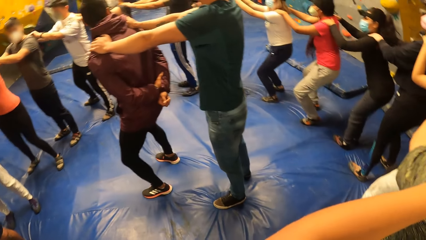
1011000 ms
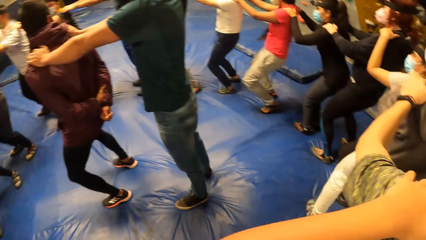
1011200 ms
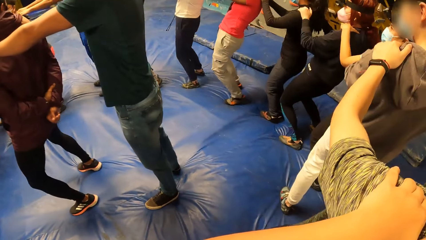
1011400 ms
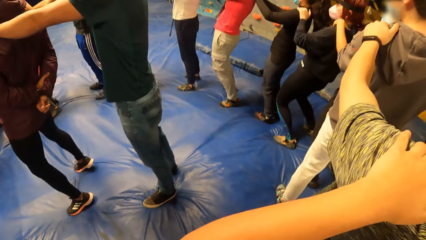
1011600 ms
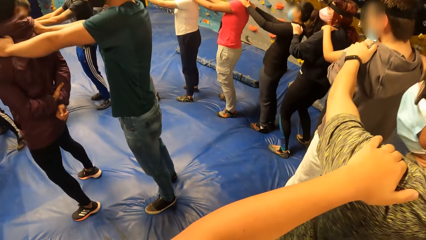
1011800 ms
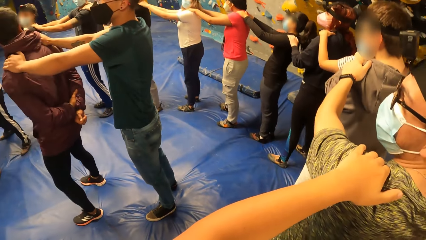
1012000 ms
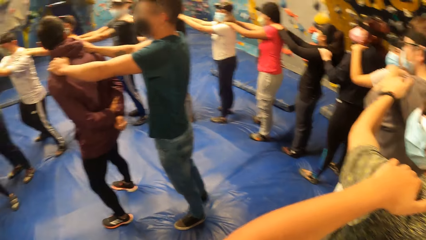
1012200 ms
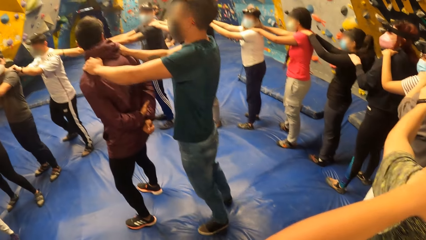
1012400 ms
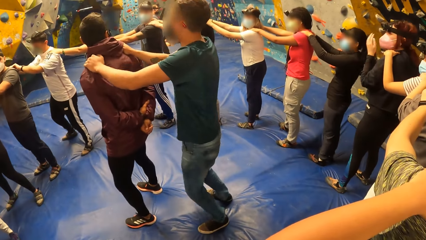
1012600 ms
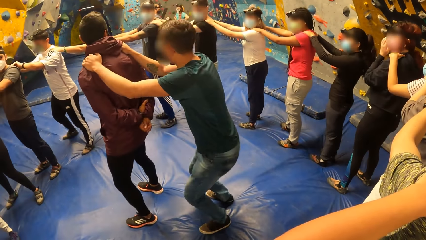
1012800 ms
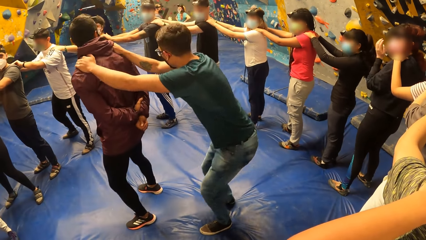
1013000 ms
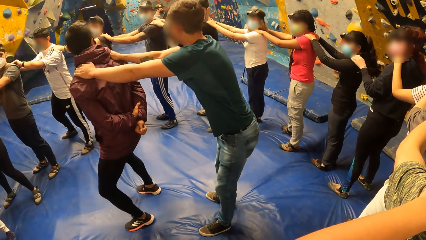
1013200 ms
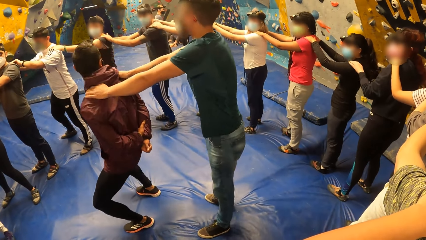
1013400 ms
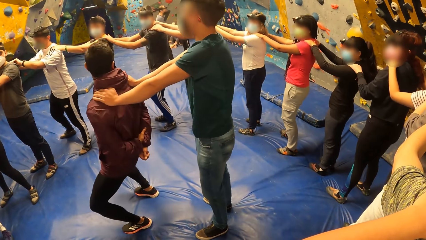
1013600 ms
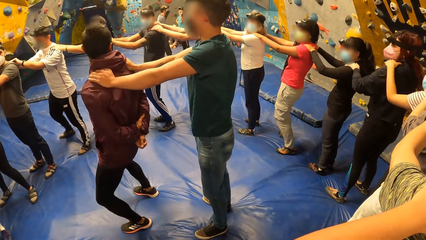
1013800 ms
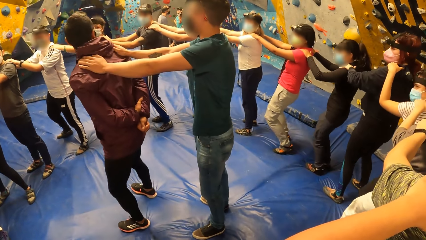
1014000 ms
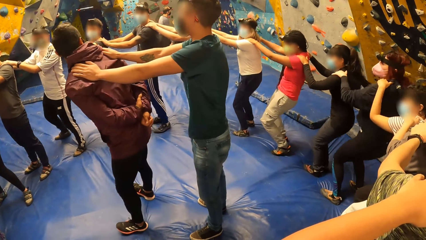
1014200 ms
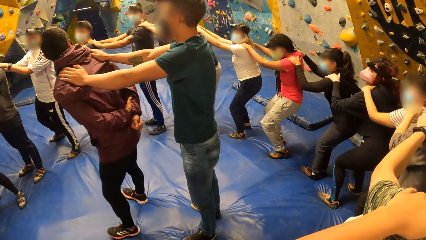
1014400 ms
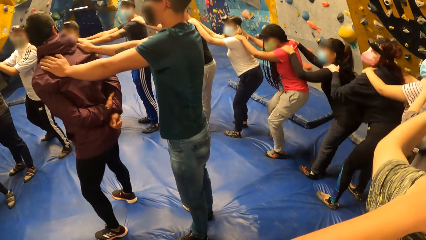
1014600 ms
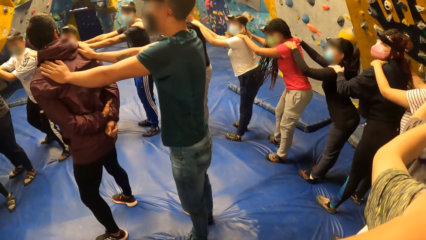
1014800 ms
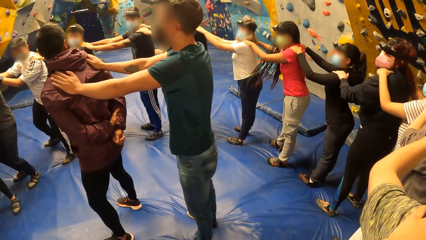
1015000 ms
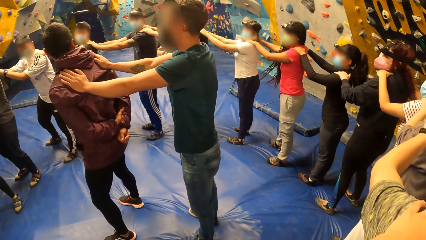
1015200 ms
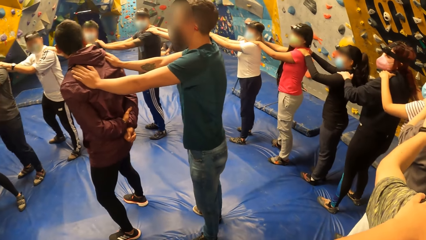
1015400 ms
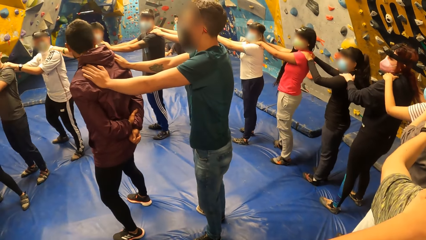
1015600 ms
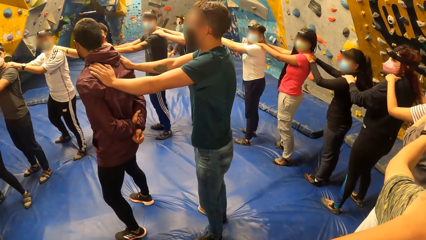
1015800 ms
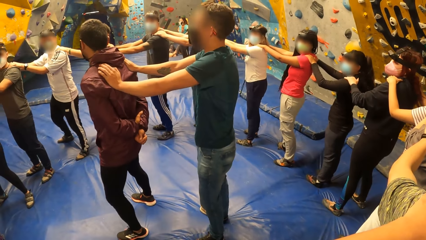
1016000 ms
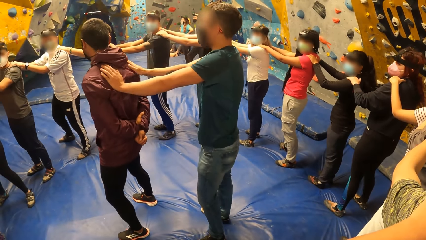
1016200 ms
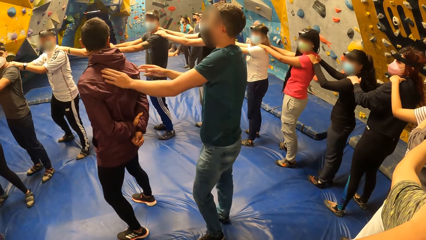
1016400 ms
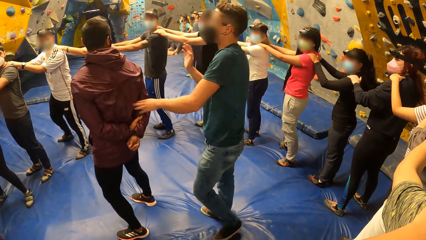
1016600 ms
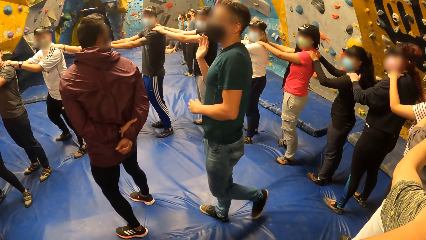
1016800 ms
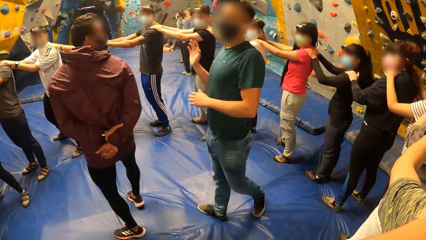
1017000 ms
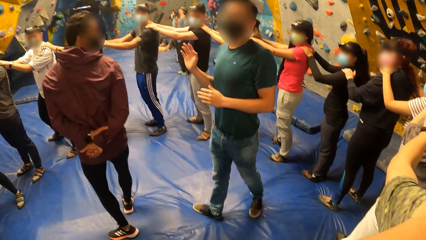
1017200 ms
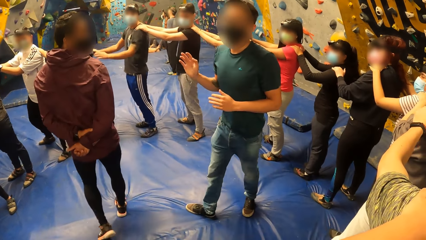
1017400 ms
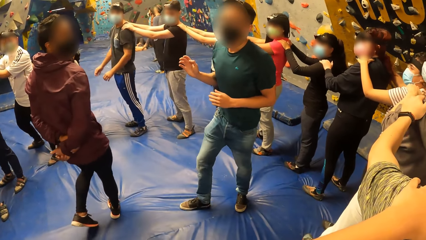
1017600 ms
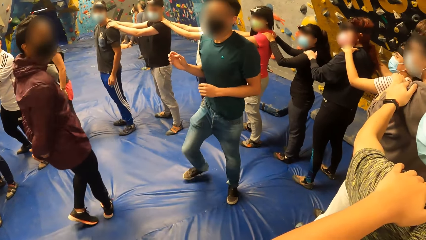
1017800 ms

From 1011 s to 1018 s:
The camera wearer moves forward. They pause to move.

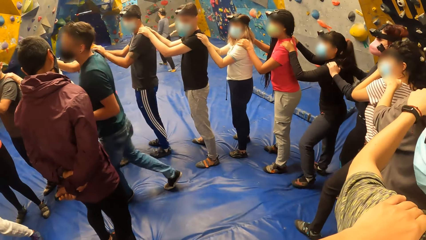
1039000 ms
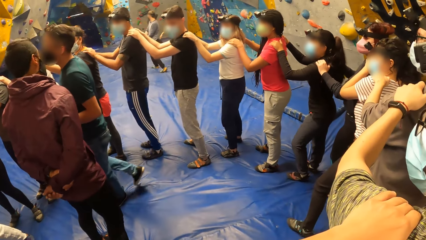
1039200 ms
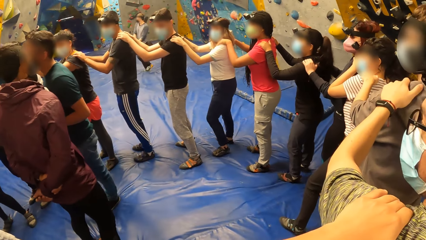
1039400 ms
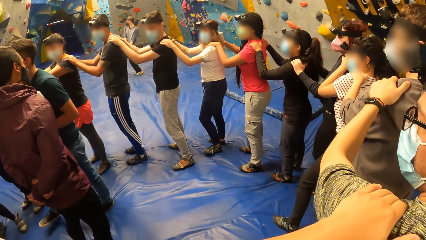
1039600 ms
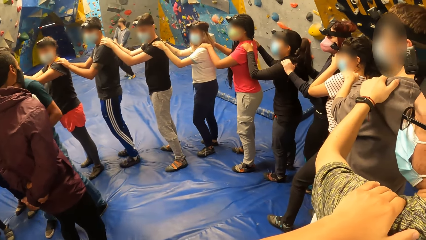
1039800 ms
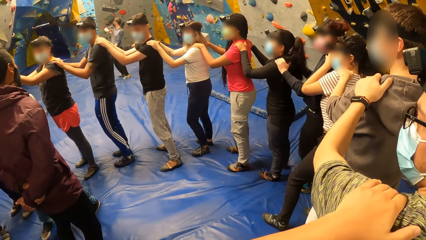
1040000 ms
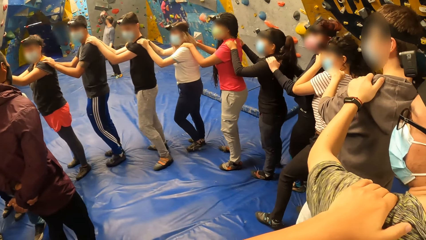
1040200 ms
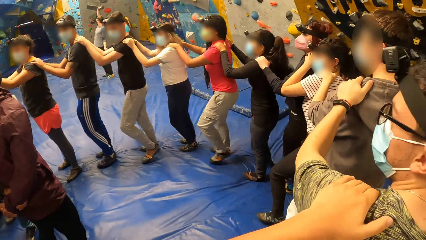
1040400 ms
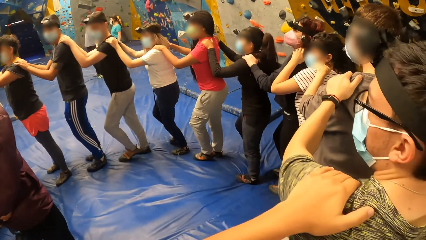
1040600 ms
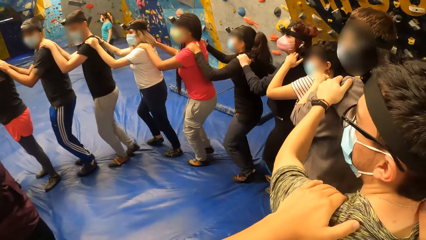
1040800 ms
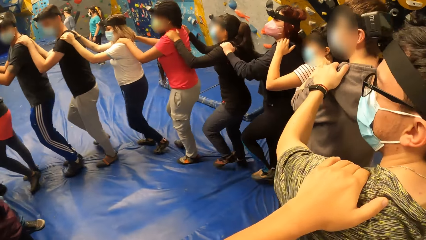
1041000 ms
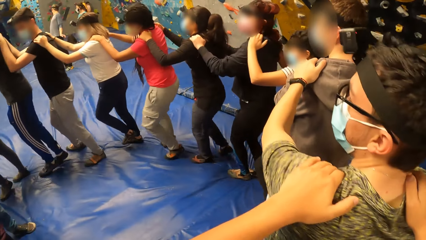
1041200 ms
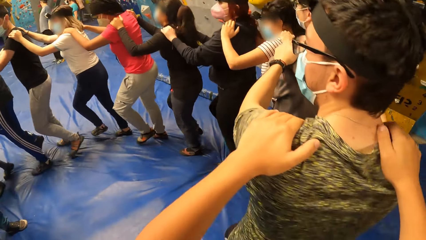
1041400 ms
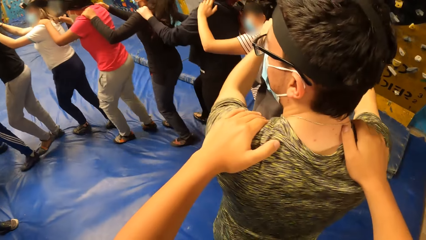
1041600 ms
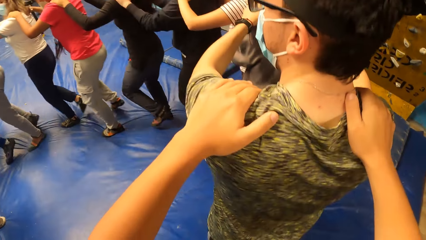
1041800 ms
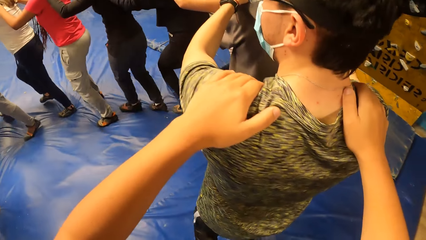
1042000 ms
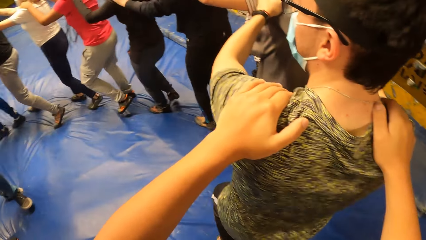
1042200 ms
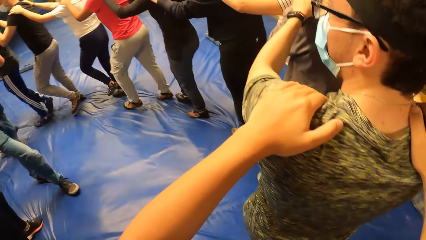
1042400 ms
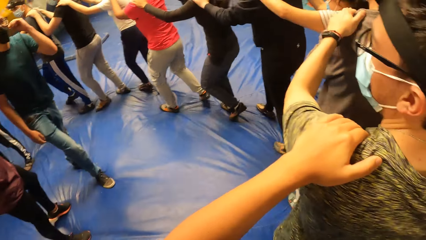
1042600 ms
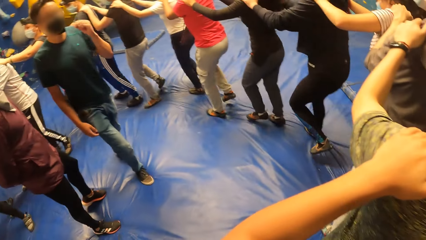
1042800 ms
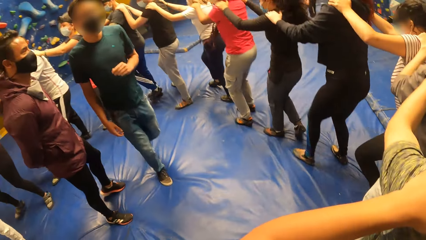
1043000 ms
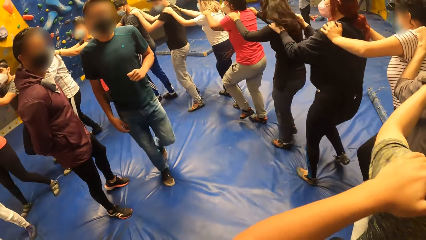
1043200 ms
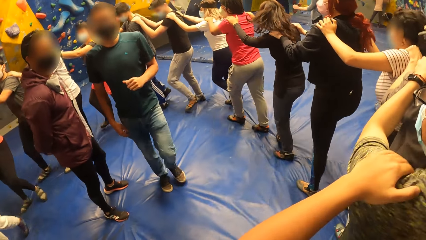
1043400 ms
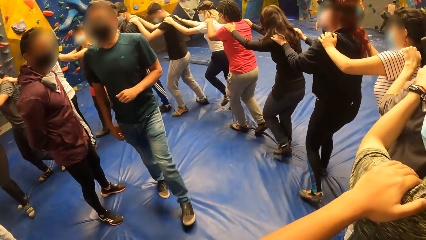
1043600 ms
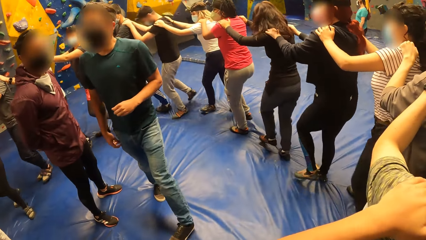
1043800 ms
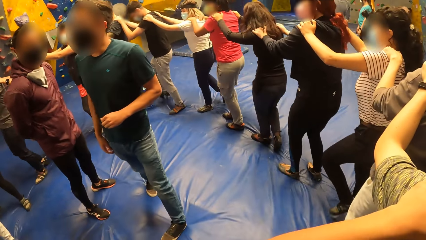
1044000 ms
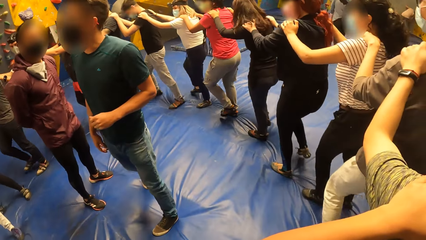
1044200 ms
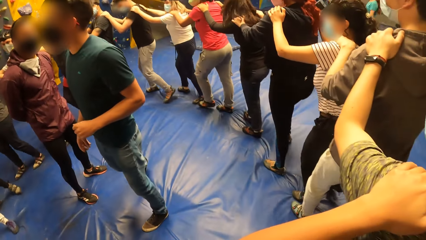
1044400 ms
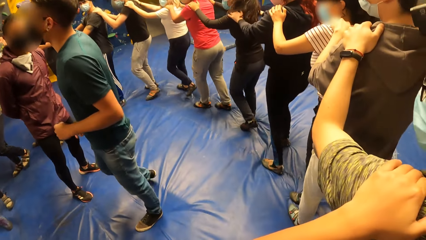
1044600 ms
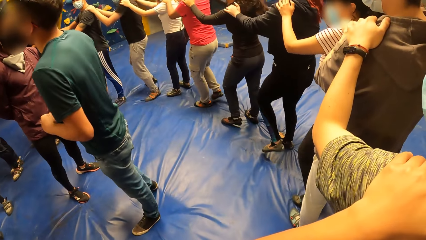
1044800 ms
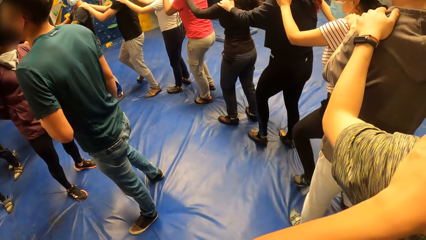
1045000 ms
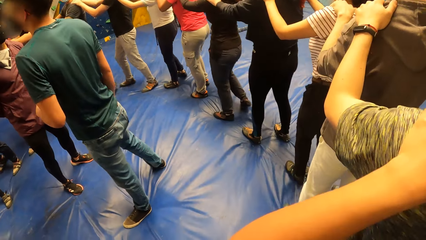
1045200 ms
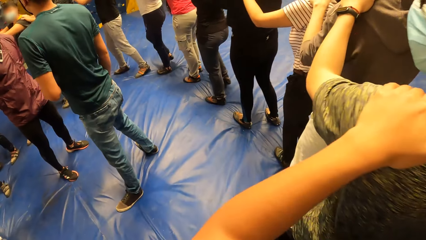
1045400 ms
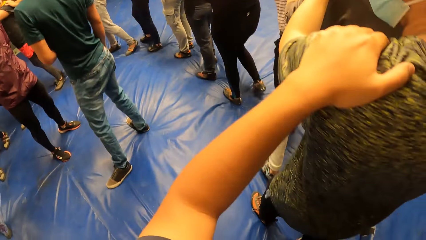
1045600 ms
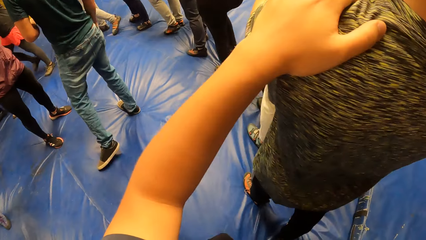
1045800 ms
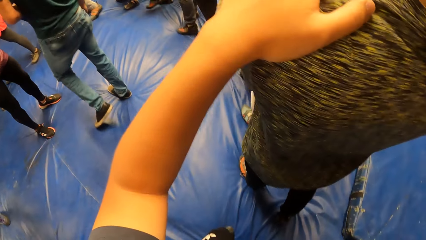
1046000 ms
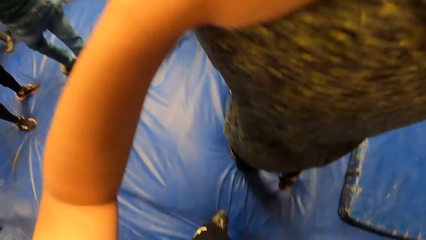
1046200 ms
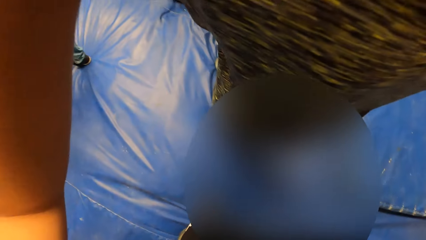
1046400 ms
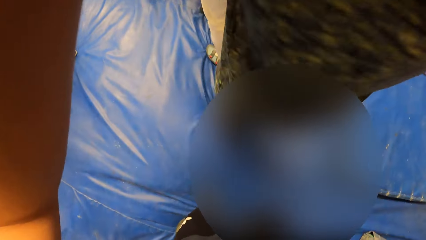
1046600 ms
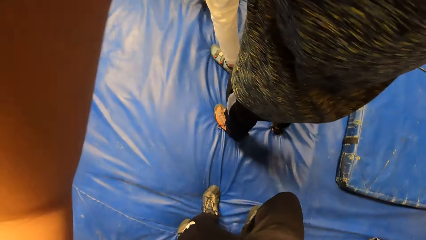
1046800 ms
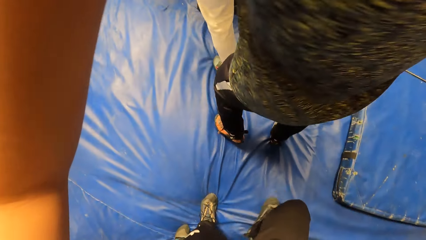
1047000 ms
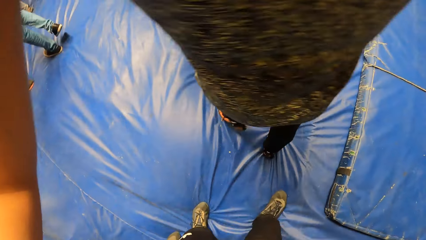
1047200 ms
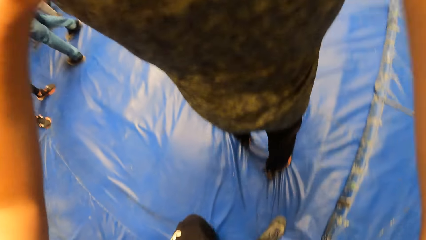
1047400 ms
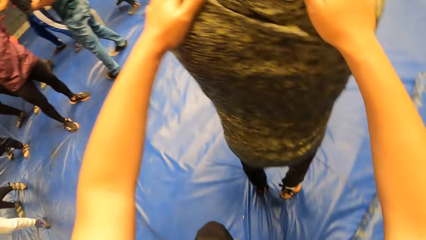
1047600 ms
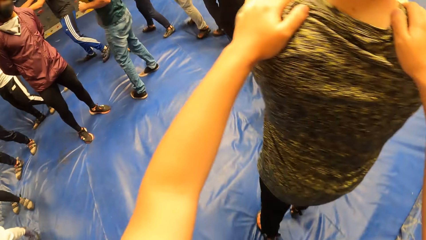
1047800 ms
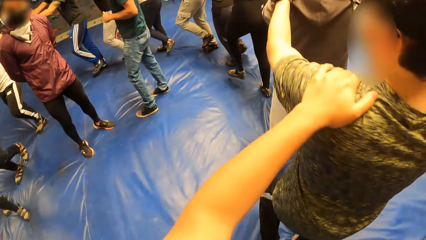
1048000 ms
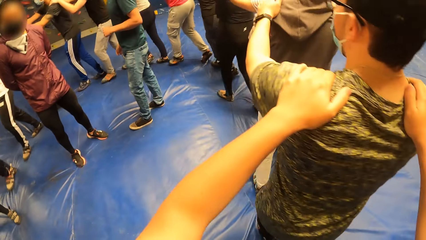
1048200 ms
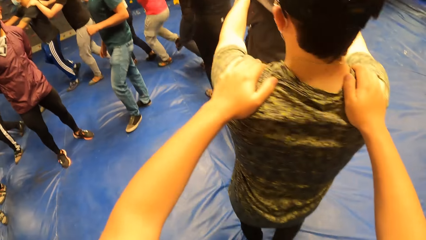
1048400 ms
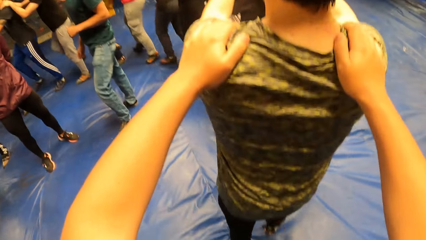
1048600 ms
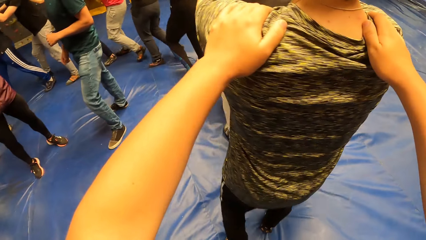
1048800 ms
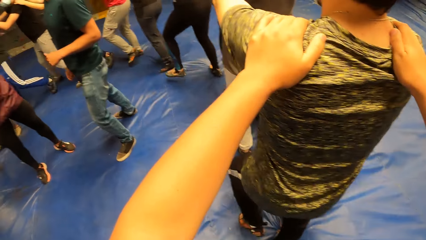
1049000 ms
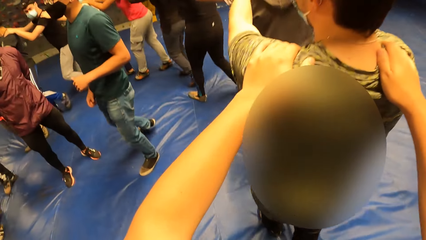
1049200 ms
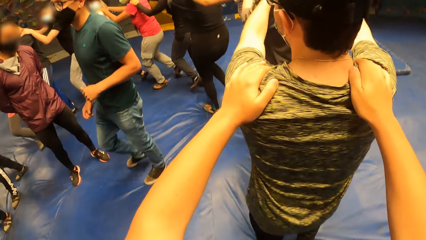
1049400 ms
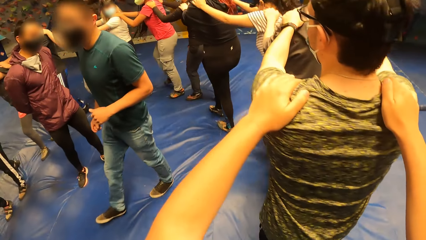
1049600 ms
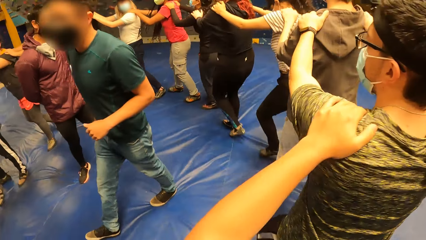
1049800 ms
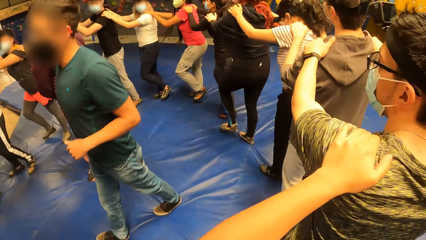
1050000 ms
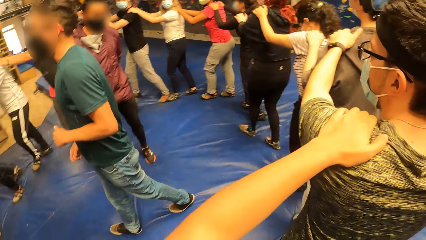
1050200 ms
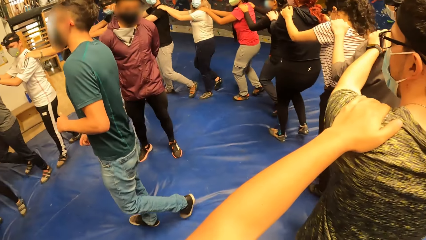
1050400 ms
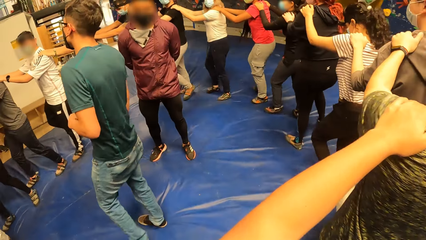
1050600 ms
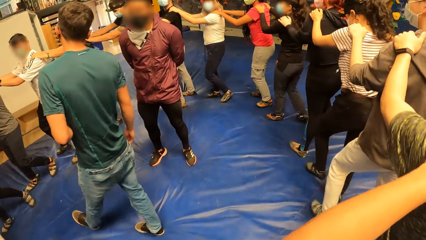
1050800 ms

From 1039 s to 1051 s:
The camera wearer and the group of people walk in a circular motion on the yoga mat.
